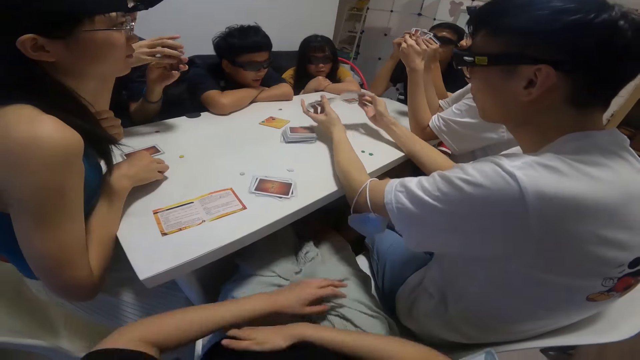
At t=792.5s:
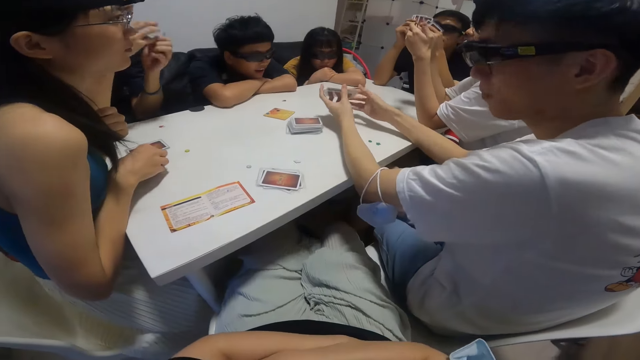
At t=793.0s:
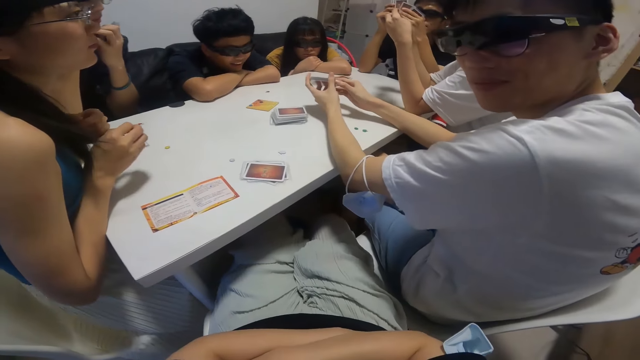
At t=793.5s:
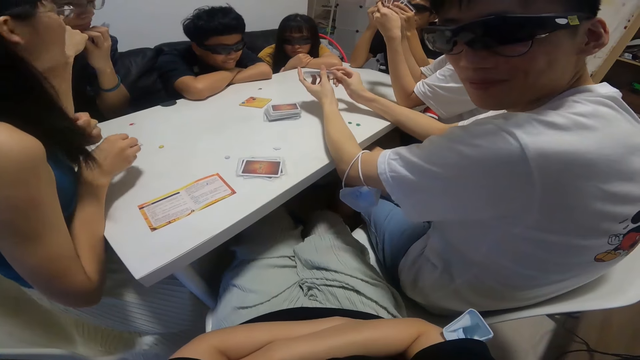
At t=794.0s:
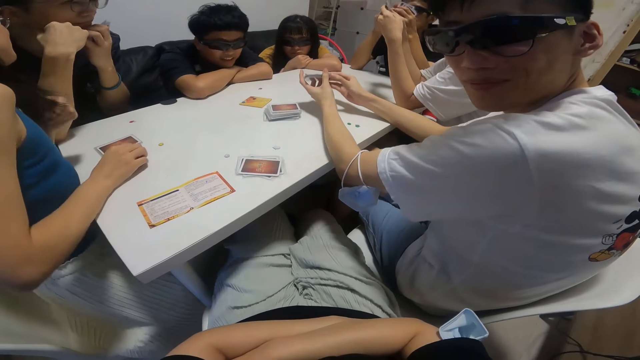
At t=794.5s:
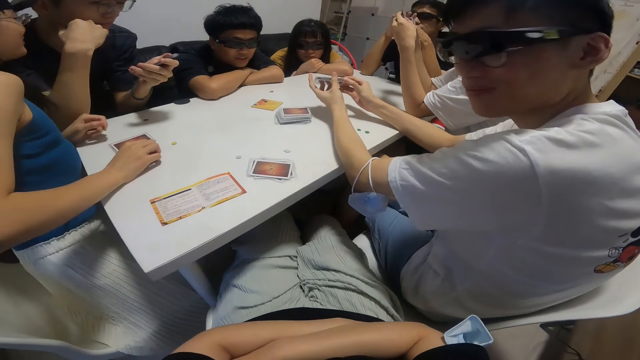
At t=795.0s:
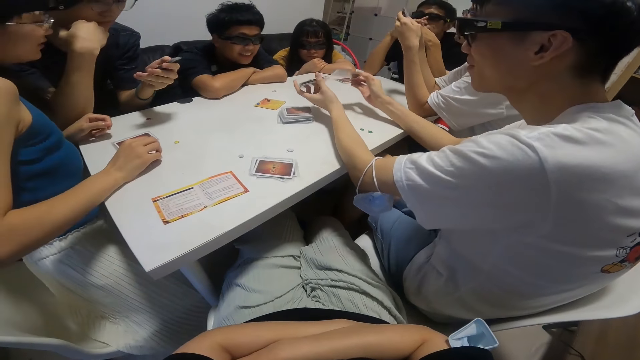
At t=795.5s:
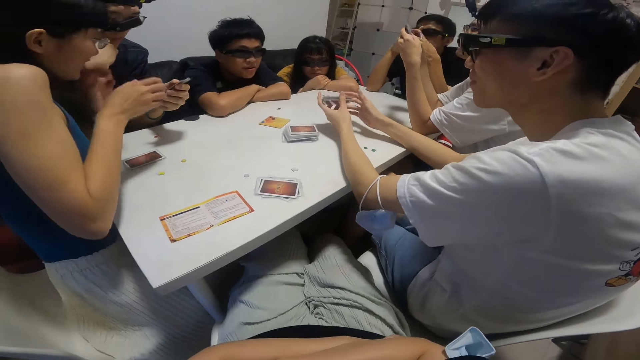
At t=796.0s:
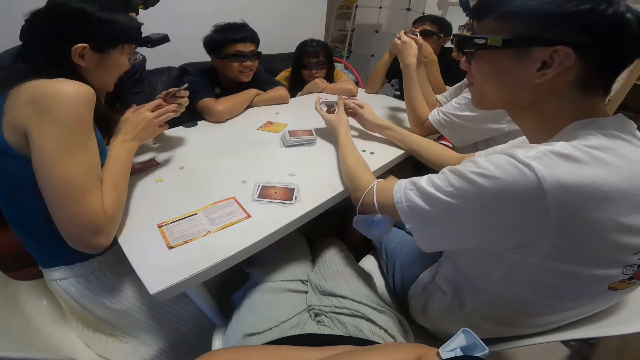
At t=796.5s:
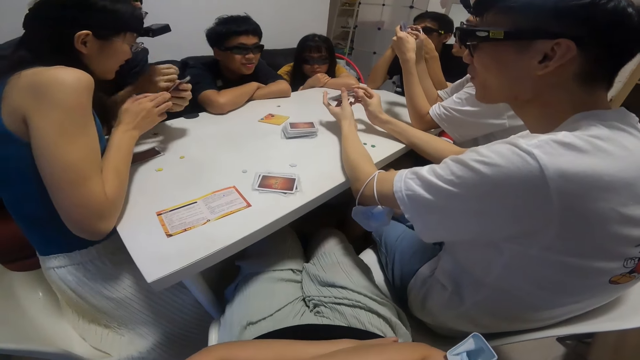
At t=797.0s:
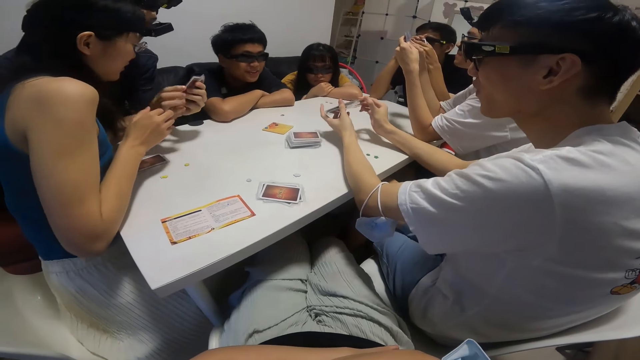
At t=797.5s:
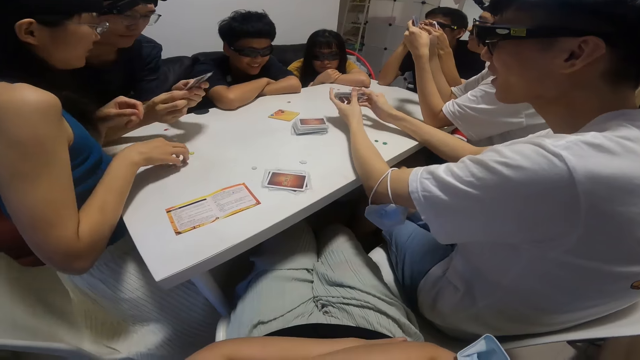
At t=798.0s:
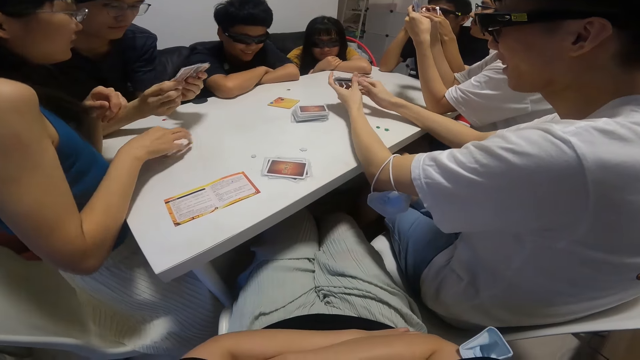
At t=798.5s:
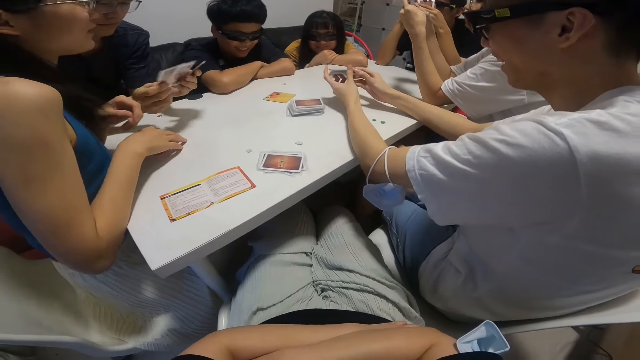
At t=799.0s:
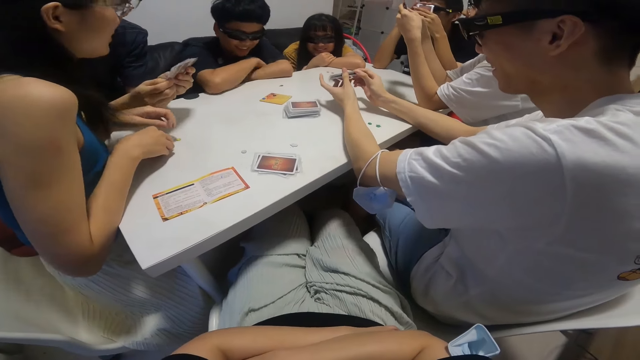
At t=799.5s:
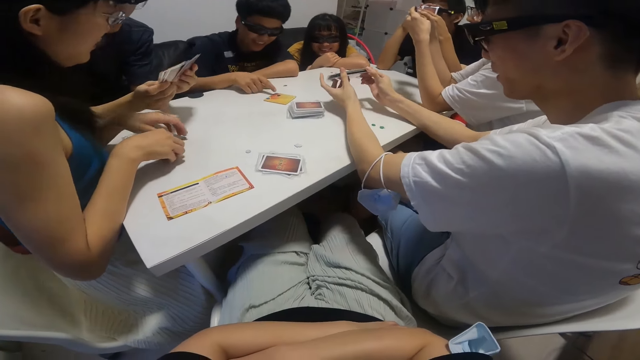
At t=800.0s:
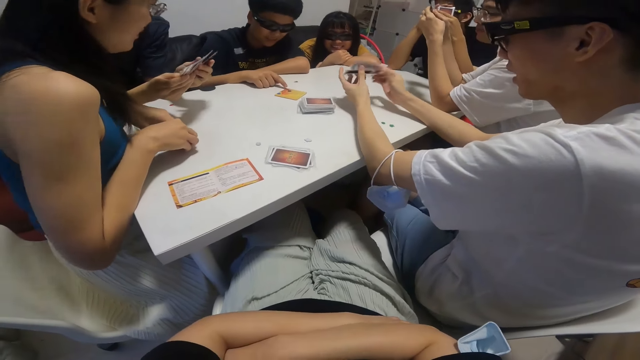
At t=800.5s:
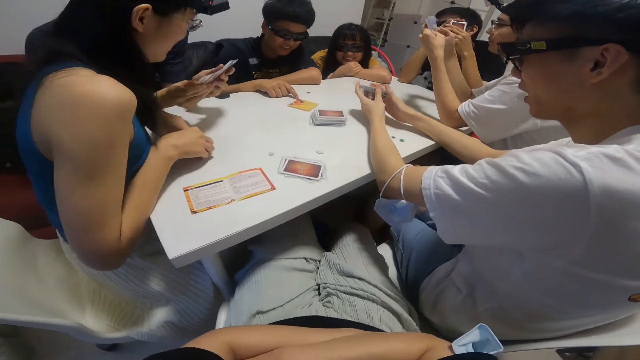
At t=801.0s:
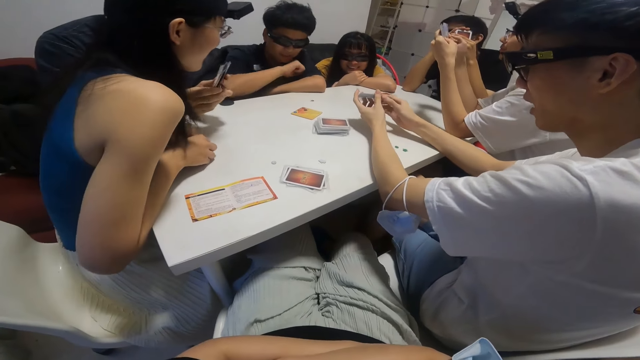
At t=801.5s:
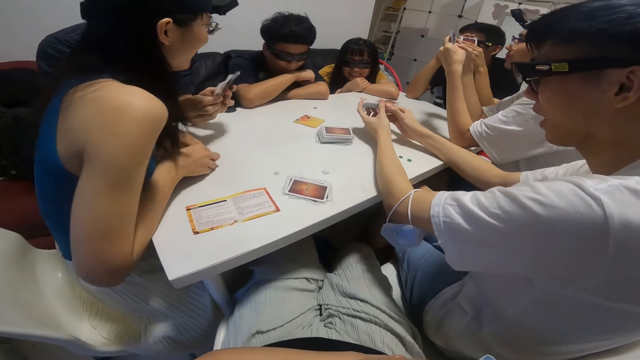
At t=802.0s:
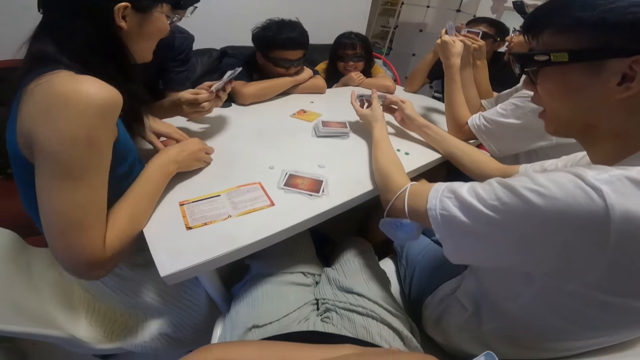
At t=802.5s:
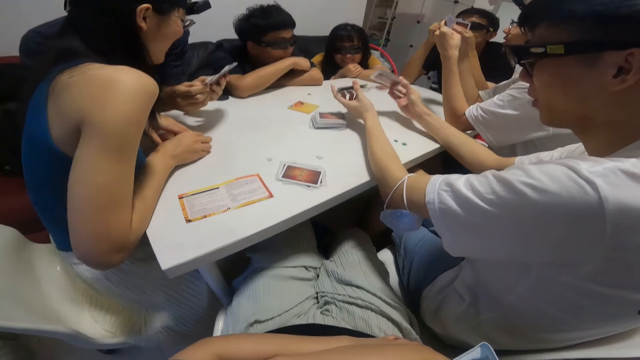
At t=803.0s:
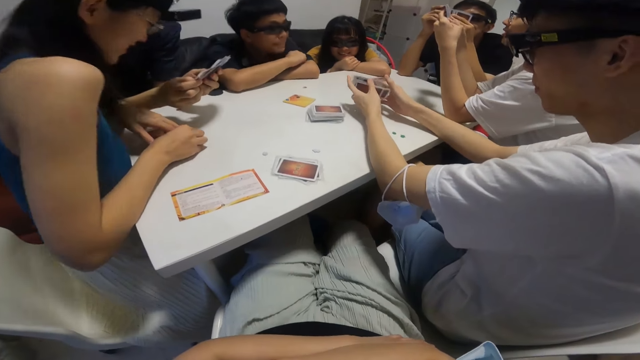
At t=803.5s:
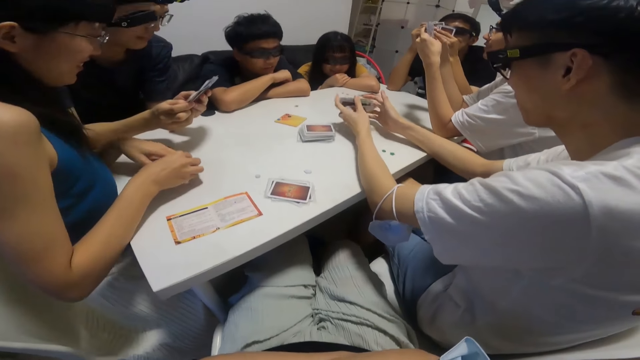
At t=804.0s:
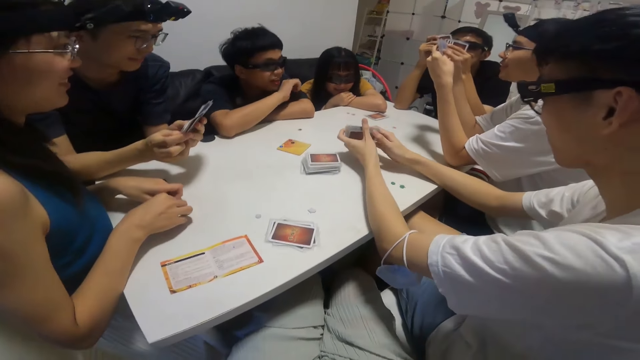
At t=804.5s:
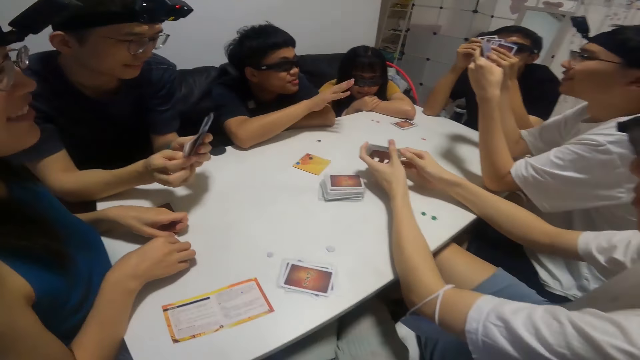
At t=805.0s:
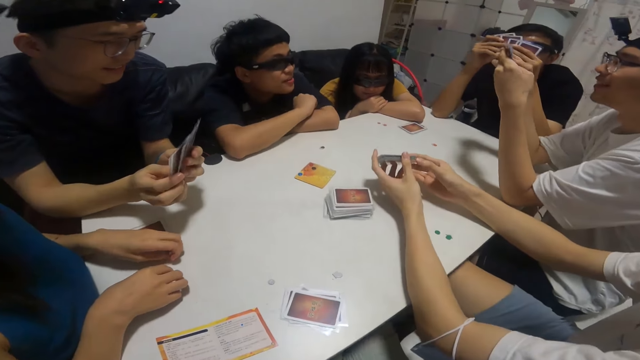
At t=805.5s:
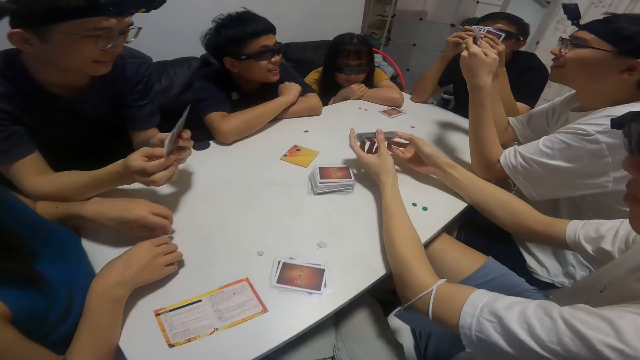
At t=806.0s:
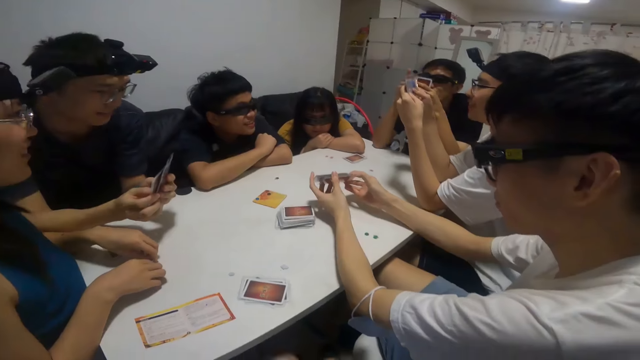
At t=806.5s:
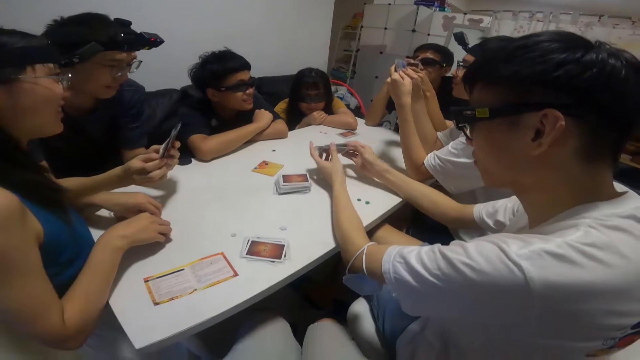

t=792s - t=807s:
The boy shuffles the cards in his hands. A person communicates to another person. A third person communicates. The camera wearer looks around. The third person talks.

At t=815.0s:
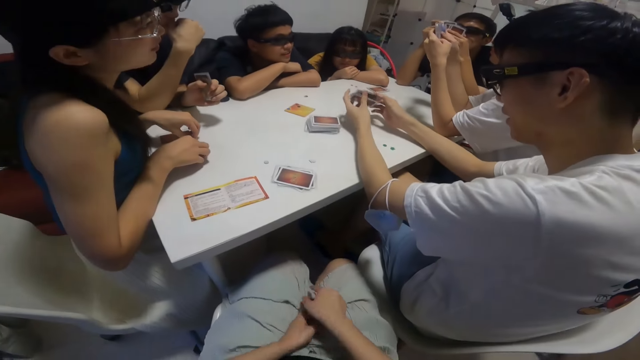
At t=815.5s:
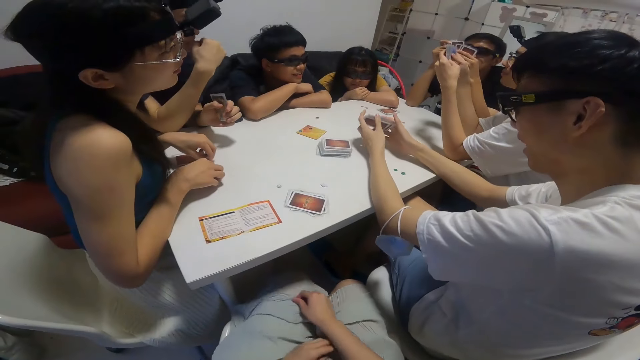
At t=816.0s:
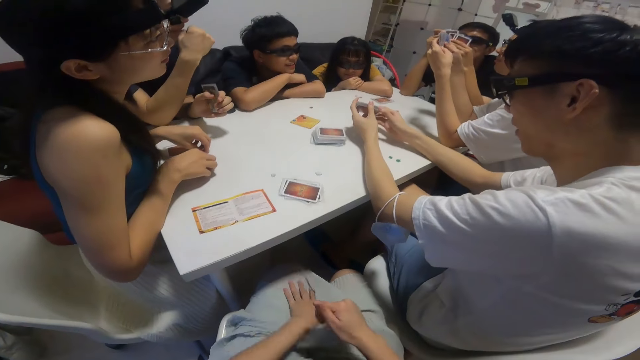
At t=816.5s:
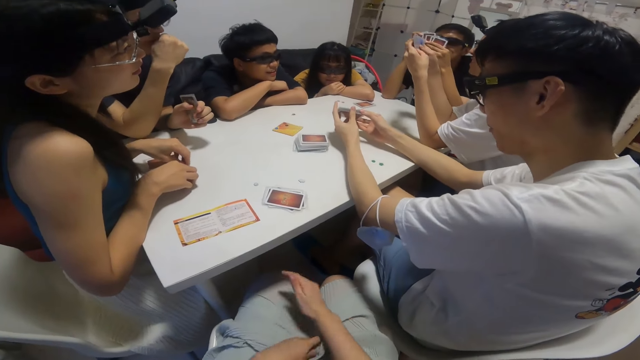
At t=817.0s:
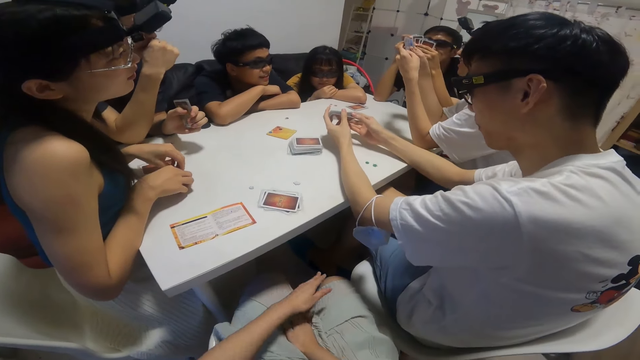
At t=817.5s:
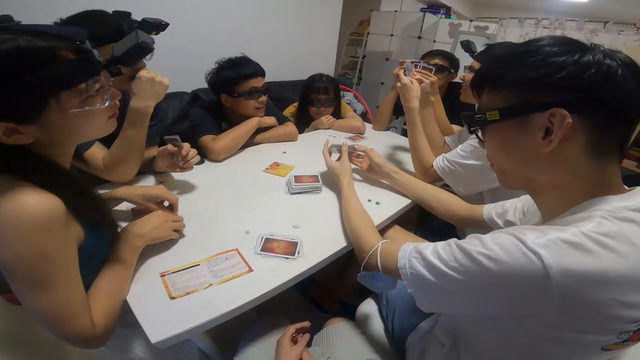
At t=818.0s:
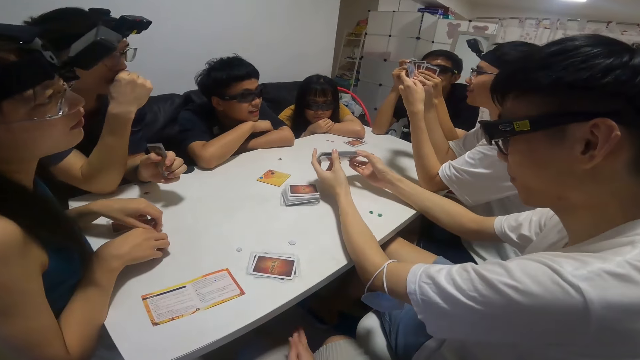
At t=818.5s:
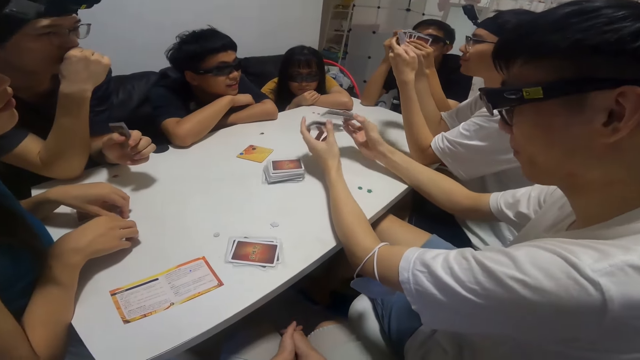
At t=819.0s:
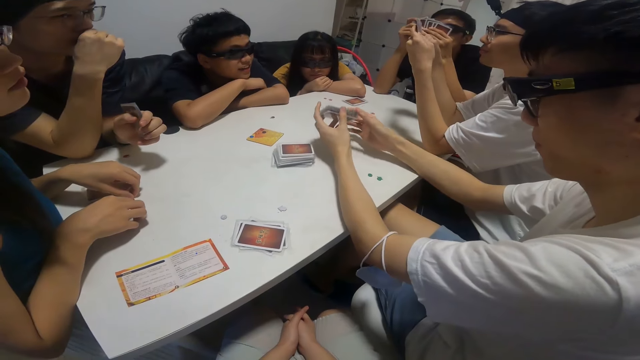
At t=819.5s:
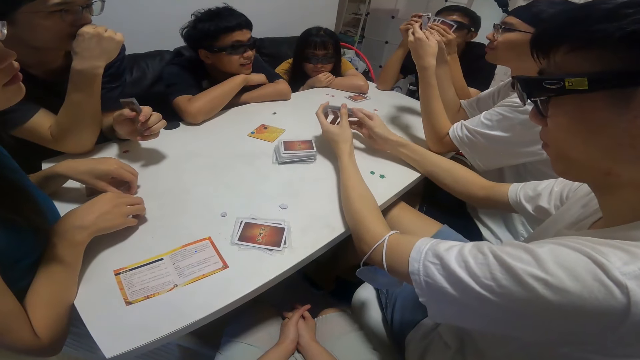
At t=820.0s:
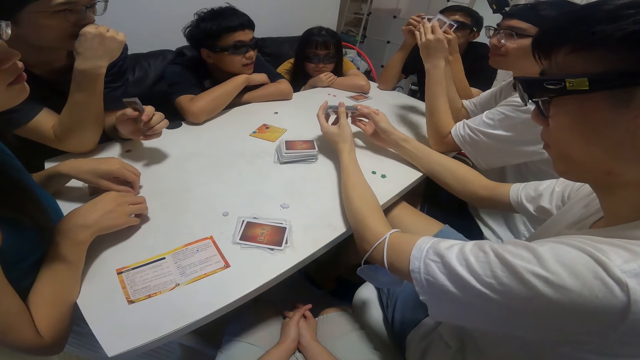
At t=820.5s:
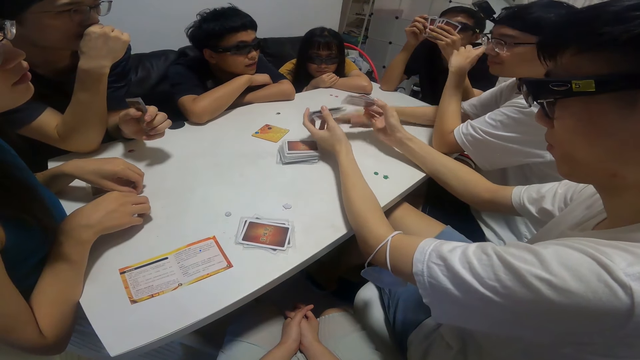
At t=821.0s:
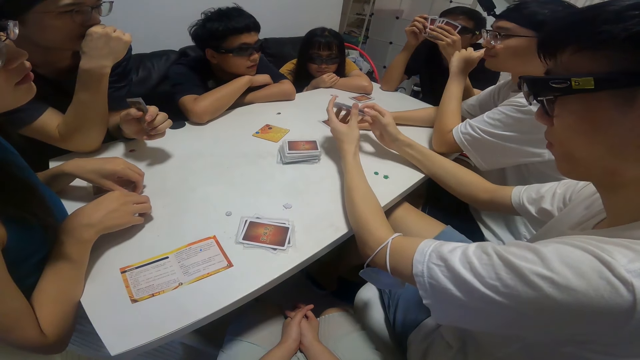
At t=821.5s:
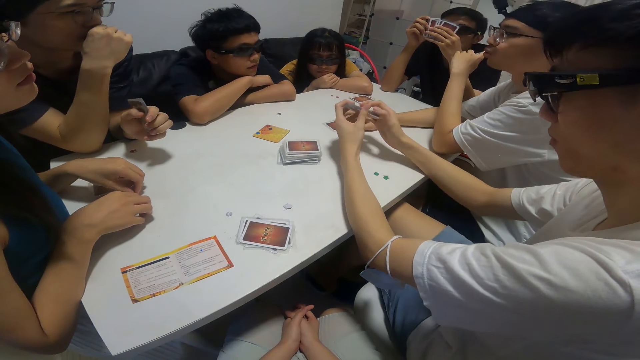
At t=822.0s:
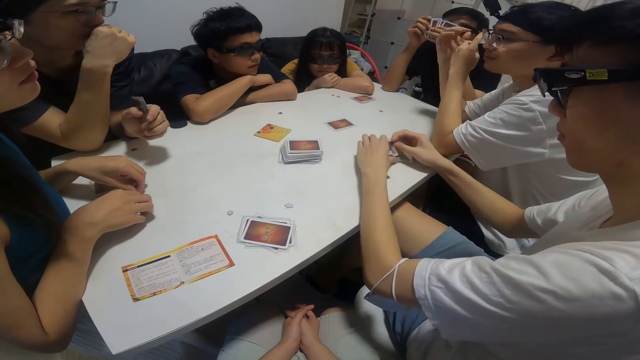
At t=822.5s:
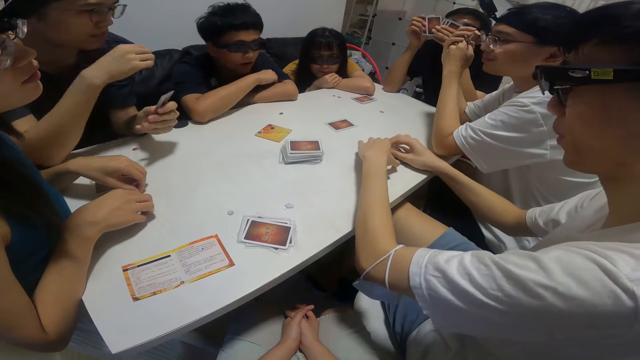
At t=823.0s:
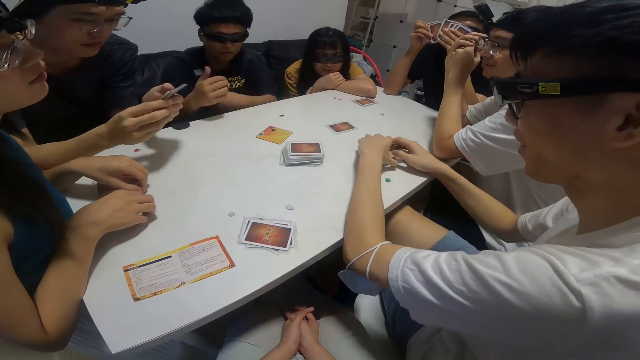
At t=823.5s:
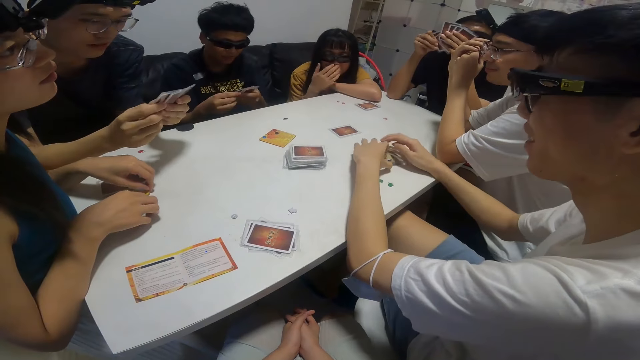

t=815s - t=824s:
The camera wearer makes her cloth. A person shuffles his cards. A boy places a card in his right hand on the table. The boy talks. Another boy places the cards in his hands on the table. Another boy flips through the cards in his left hand with his right hand.
